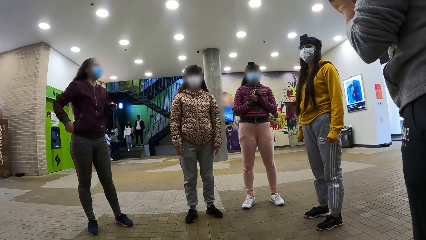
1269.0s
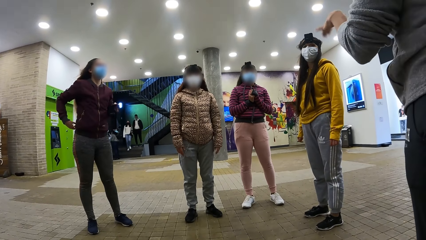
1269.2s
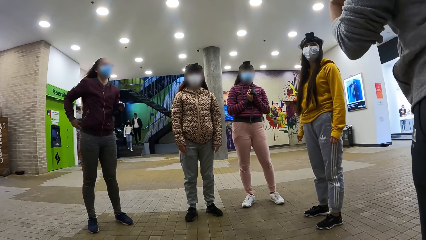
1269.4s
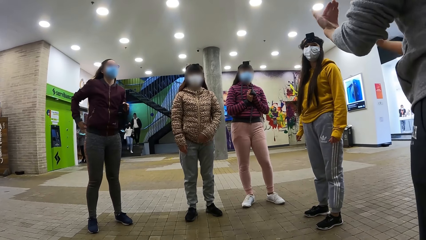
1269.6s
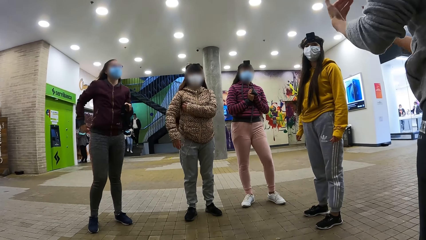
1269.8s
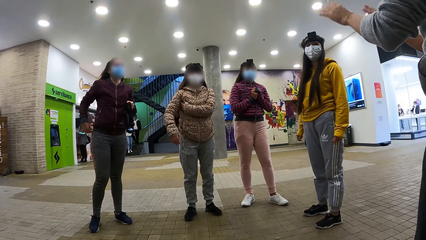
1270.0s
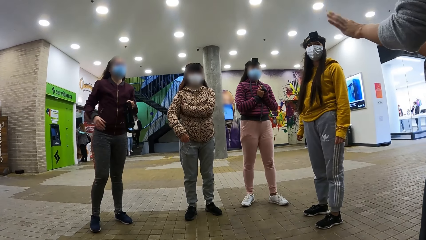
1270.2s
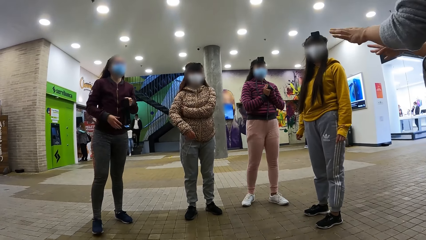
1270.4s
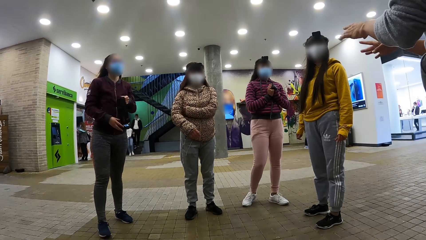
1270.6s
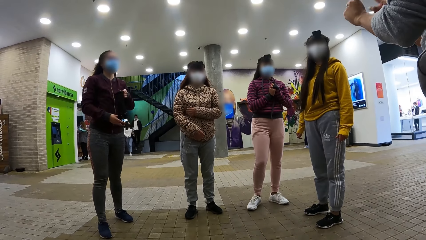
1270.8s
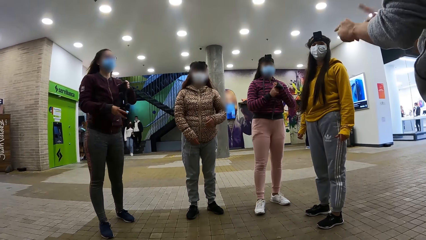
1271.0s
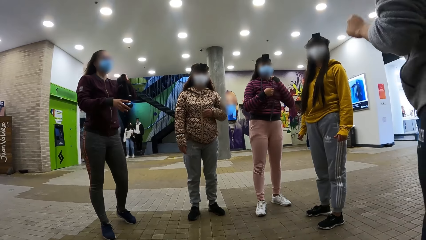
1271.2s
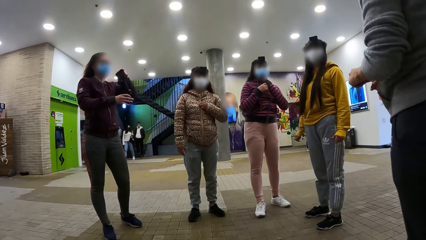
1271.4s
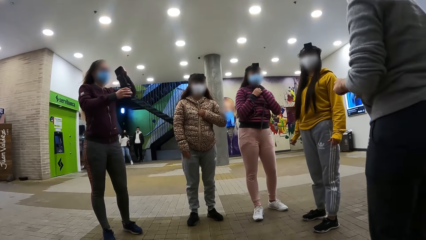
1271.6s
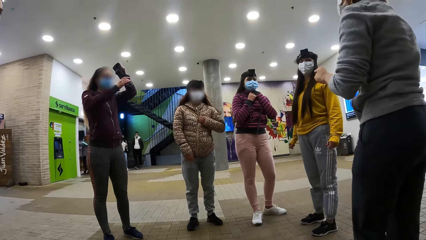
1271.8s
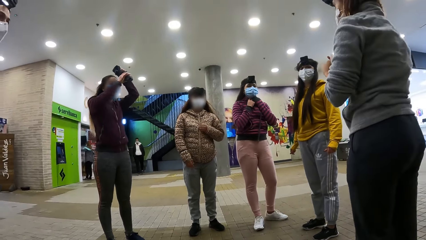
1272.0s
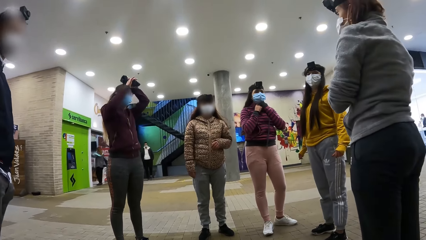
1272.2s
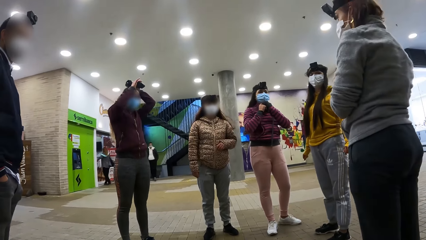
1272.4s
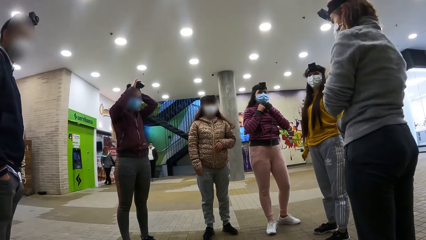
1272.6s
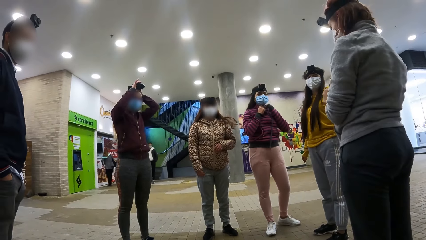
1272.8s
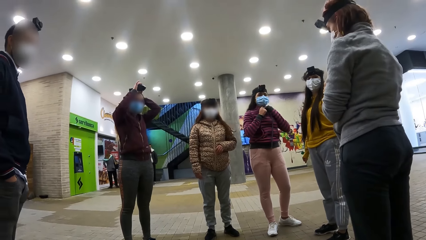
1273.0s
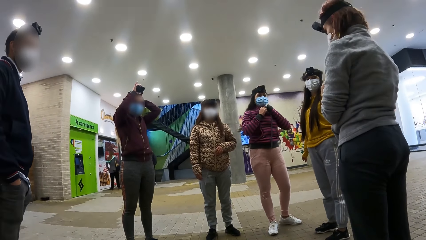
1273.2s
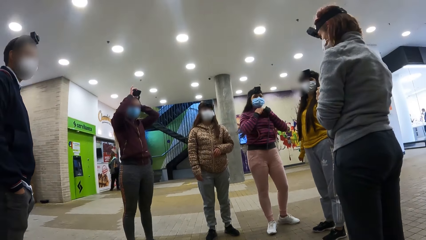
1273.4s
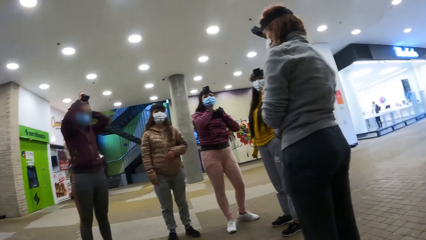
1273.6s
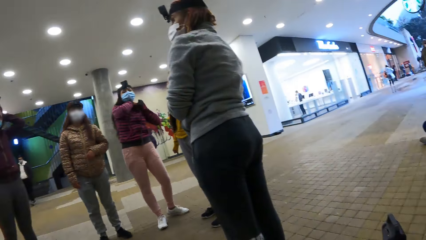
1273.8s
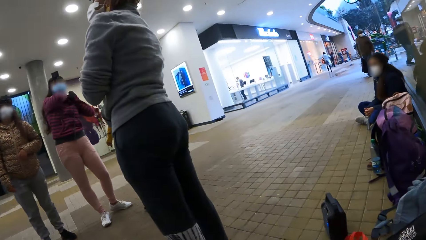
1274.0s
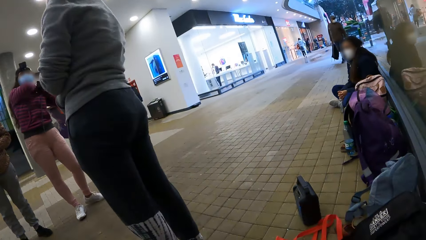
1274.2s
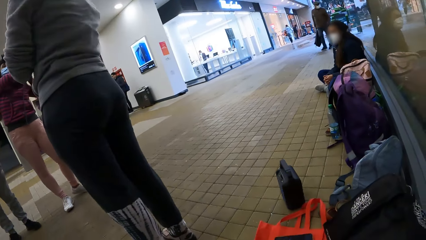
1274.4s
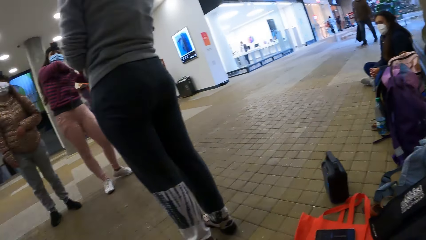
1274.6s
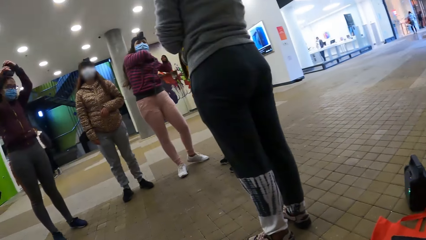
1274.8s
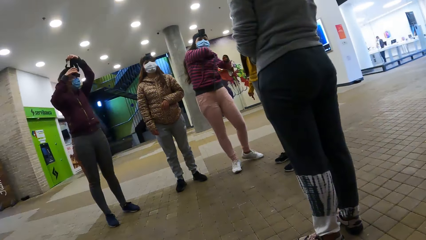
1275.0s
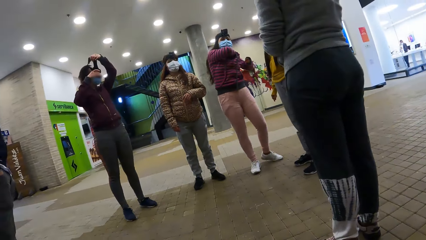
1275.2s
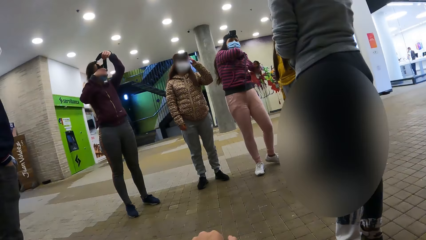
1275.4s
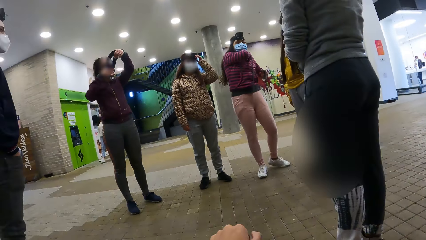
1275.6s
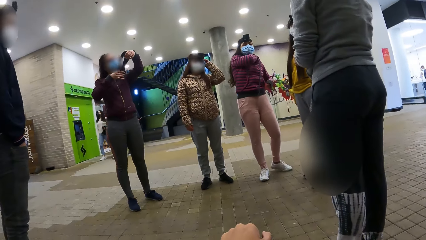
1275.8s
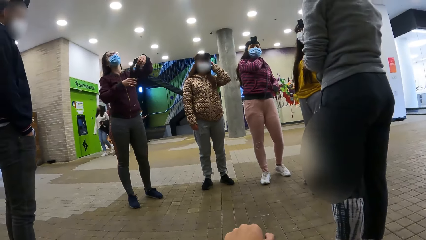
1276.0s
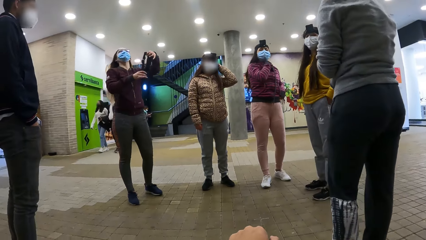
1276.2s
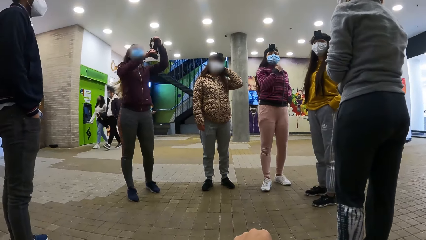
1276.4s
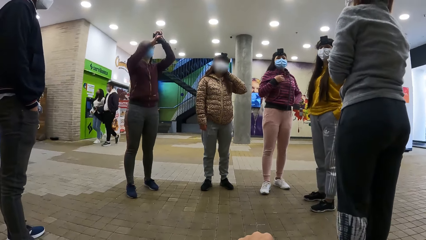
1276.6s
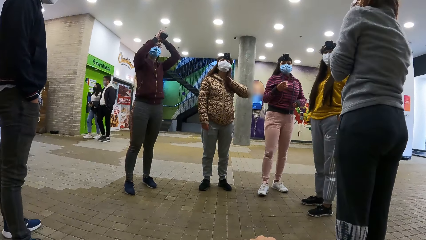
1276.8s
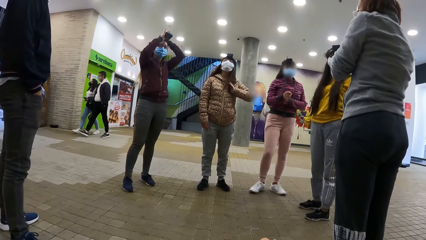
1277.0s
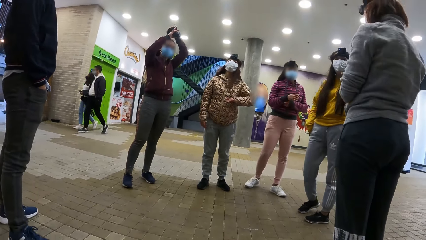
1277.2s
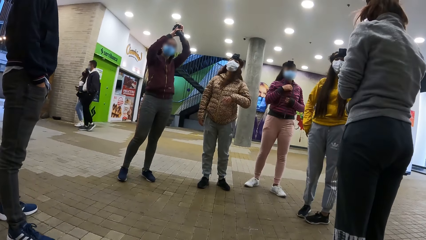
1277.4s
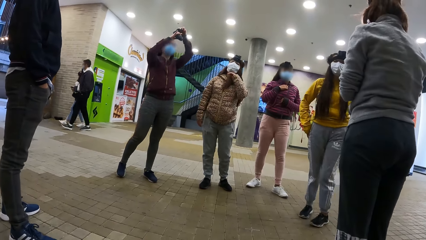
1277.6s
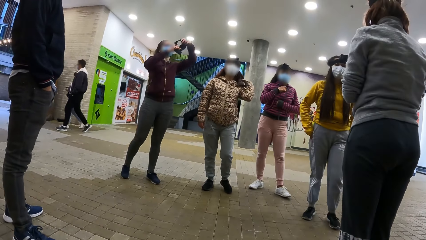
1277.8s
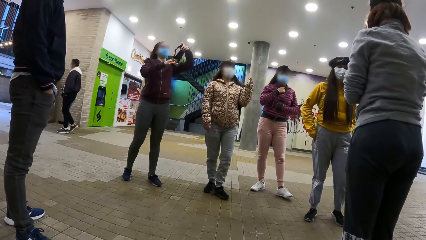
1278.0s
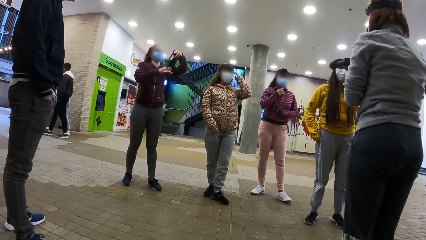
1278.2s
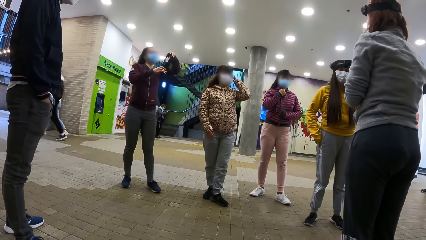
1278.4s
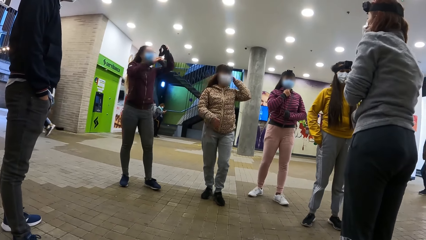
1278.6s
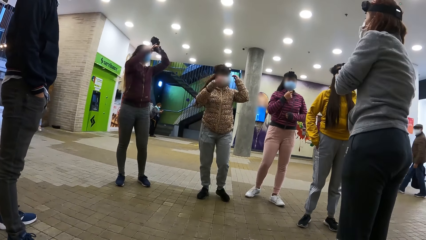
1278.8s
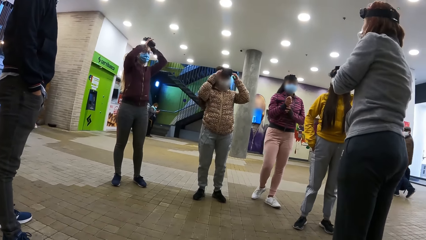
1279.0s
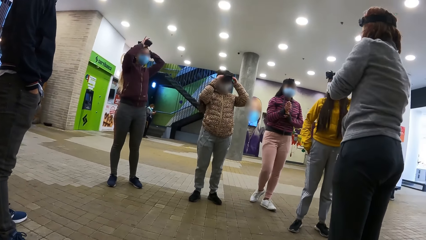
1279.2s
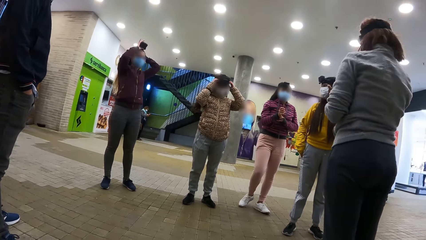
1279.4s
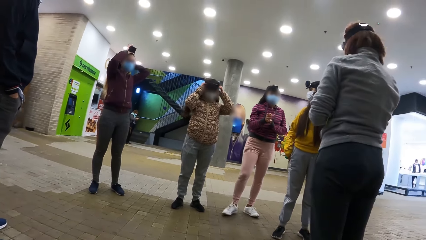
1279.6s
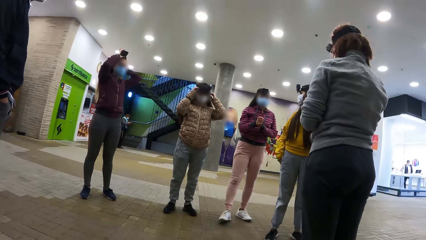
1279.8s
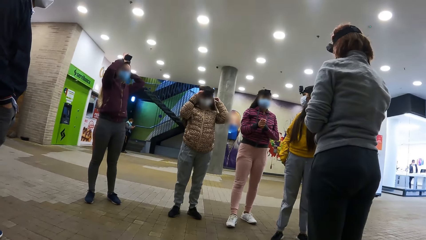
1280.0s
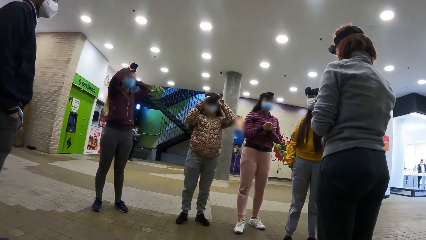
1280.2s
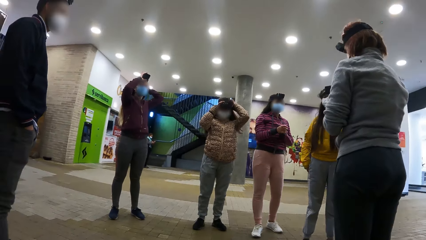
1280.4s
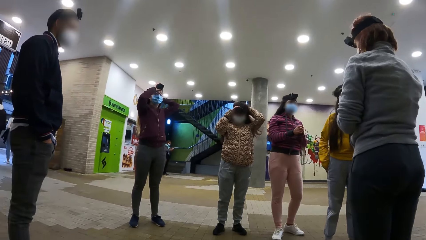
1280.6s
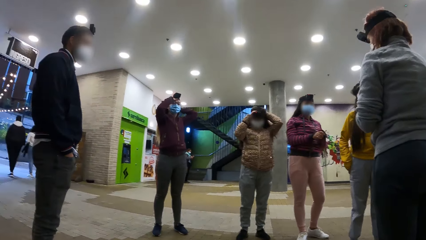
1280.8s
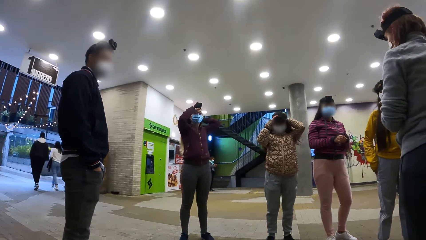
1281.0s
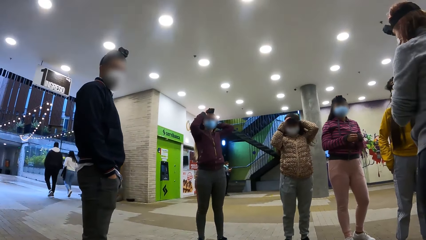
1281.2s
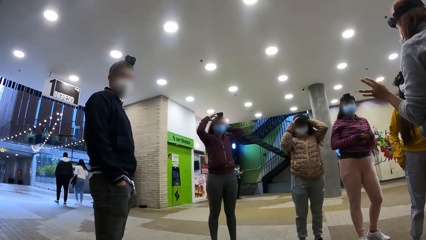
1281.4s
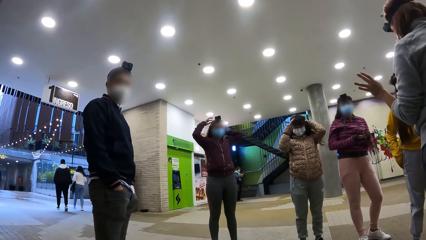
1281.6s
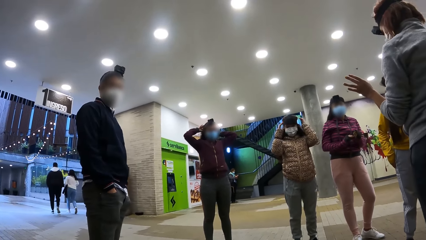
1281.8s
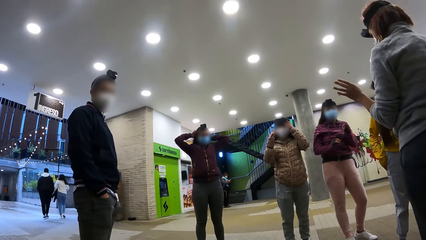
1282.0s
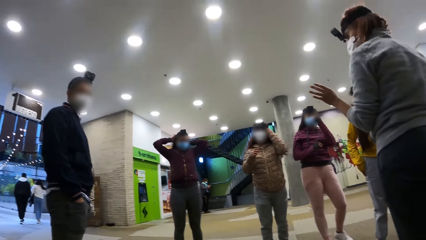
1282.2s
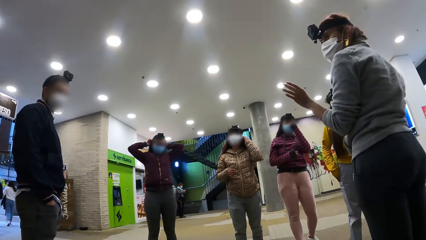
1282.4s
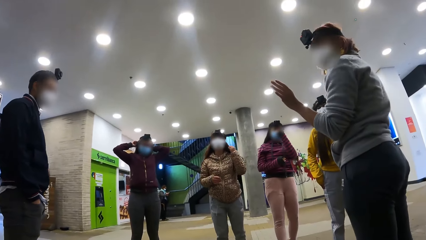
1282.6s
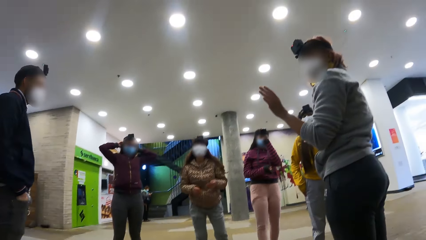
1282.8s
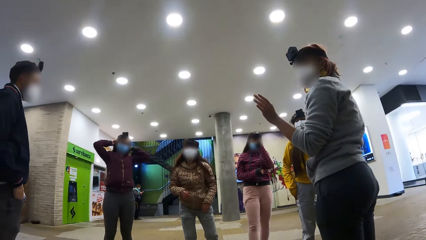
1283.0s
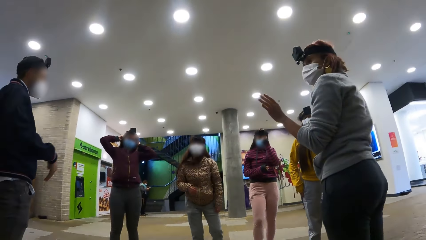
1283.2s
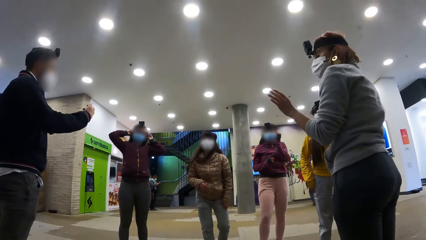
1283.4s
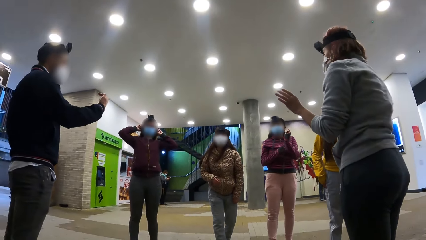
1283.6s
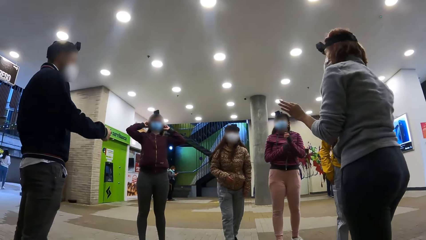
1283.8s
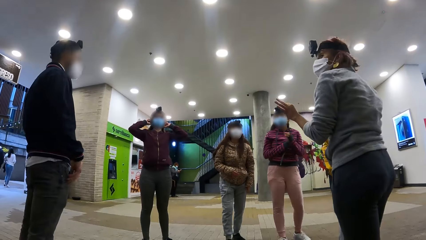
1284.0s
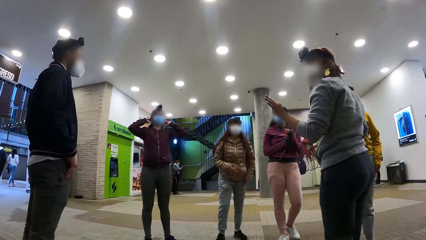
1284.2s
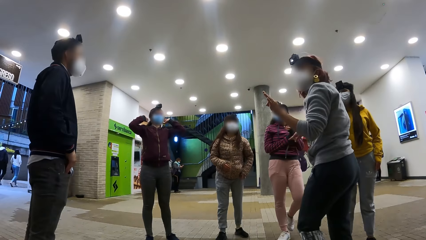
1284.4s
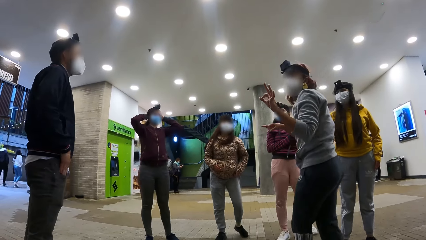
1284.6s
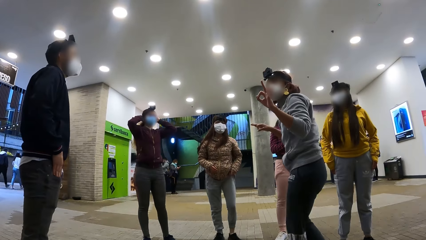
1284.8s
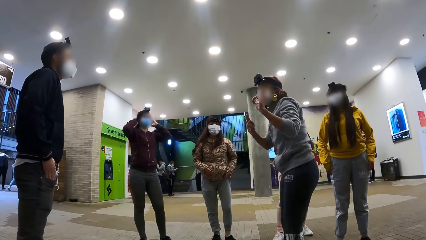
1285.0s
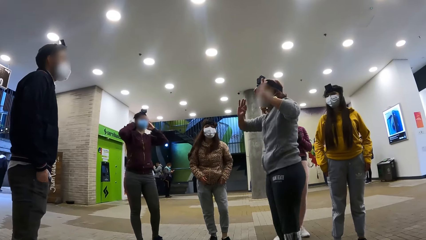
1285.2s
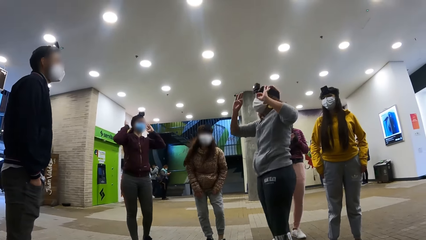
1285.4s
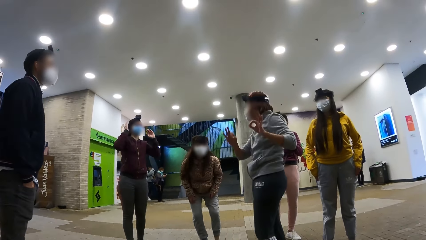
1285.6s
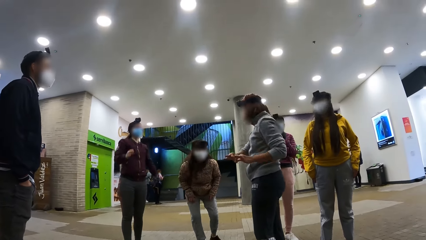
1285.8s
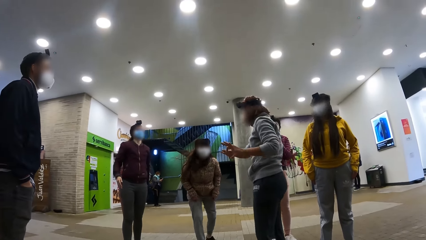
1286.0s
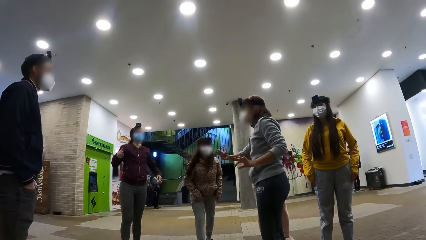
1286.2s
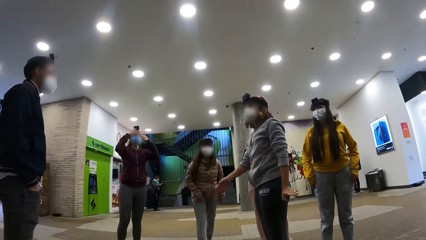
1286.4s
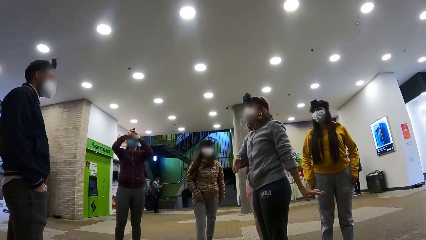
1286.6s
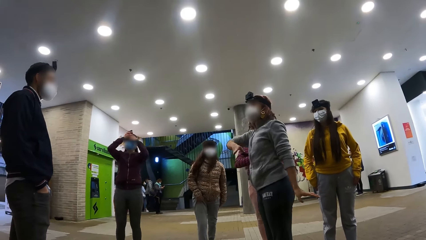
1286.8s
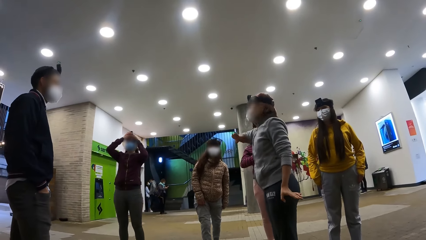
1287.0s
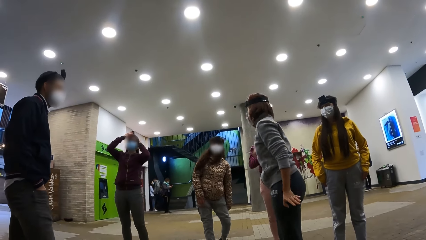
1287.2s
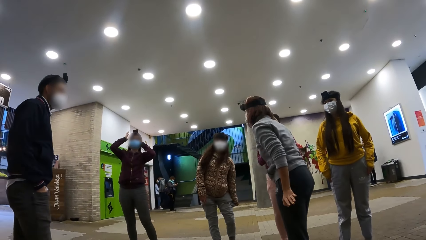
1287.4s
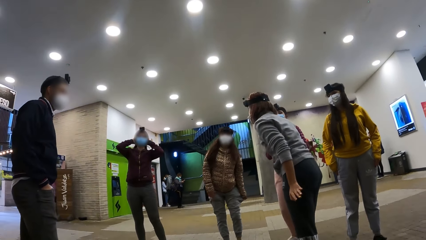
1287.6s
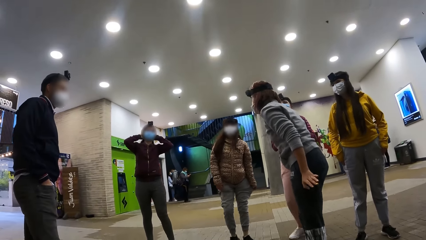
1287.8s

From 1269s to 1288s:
A person wears the camera on the head. The camera wearer looks around. They record video. Another person addresses other persons.
